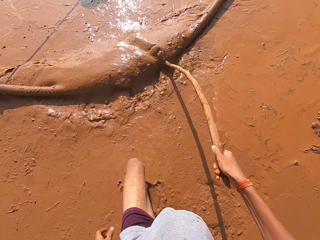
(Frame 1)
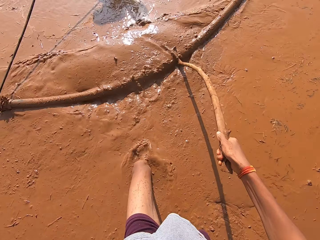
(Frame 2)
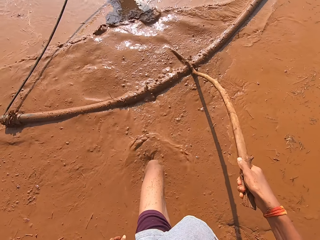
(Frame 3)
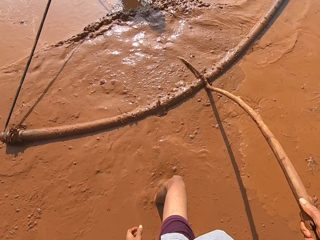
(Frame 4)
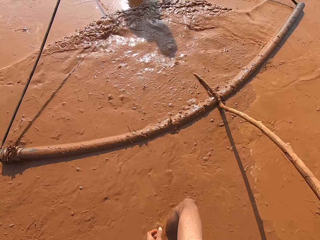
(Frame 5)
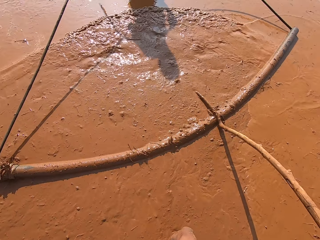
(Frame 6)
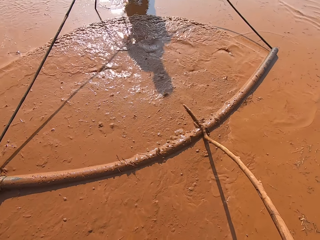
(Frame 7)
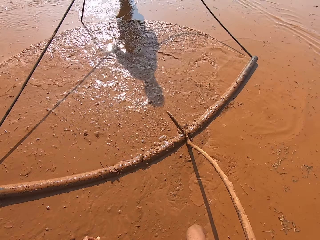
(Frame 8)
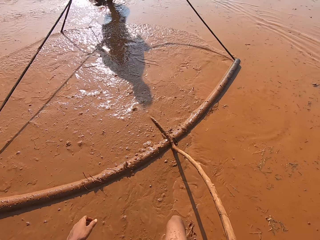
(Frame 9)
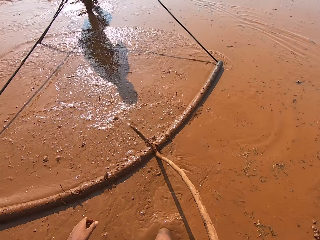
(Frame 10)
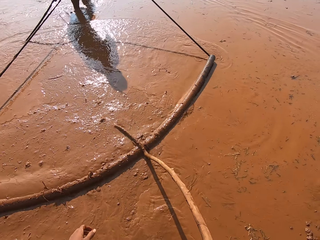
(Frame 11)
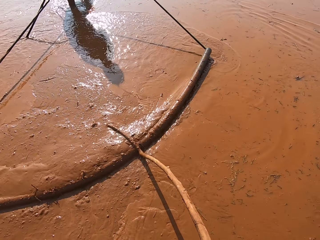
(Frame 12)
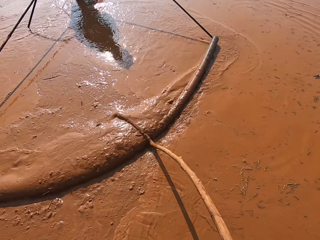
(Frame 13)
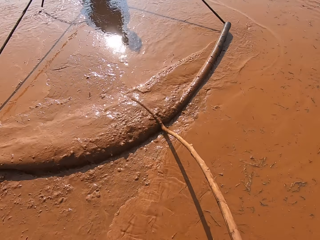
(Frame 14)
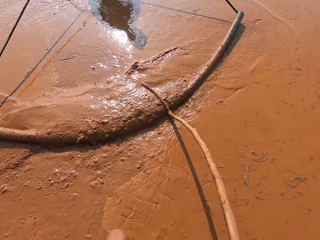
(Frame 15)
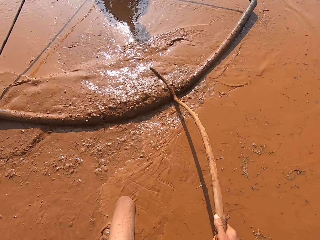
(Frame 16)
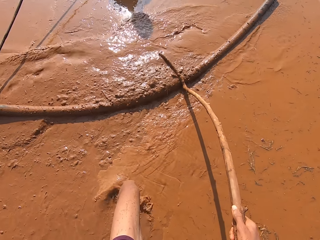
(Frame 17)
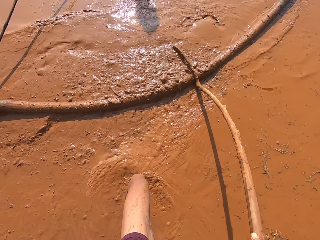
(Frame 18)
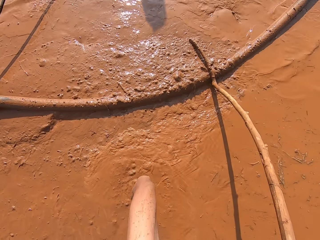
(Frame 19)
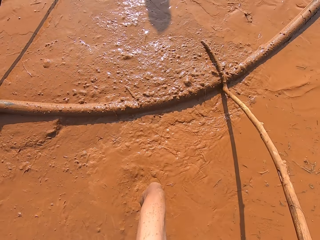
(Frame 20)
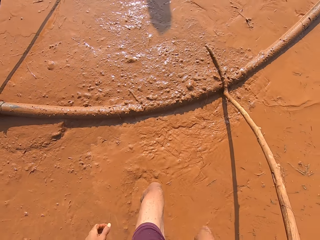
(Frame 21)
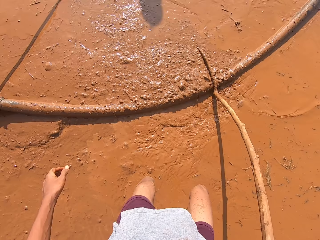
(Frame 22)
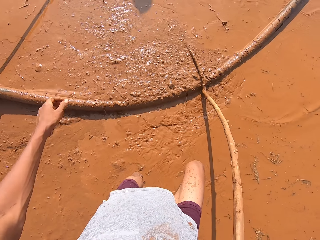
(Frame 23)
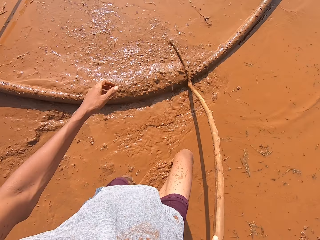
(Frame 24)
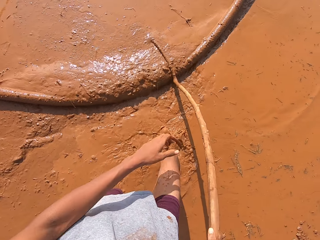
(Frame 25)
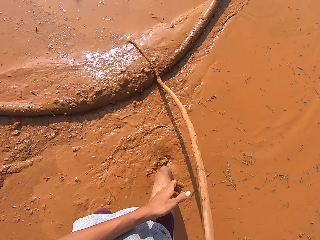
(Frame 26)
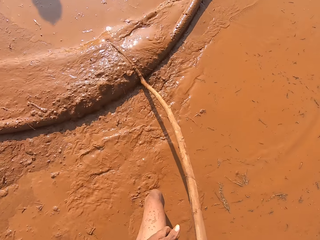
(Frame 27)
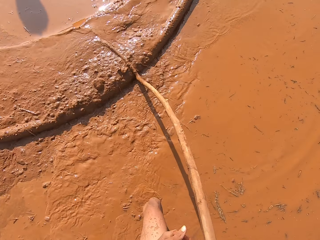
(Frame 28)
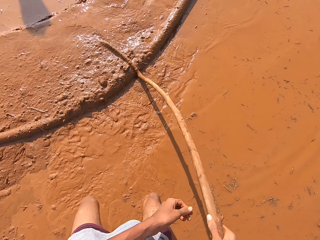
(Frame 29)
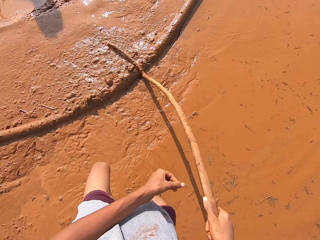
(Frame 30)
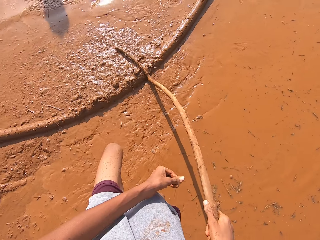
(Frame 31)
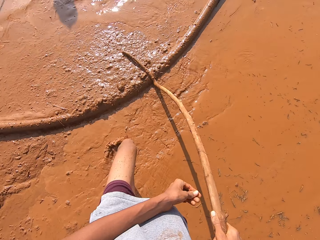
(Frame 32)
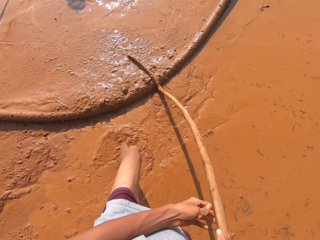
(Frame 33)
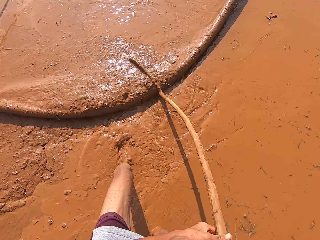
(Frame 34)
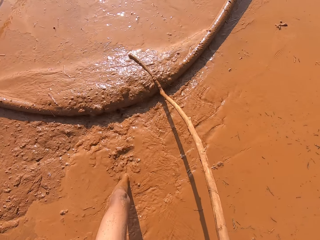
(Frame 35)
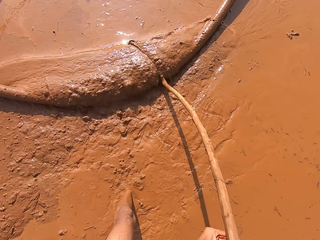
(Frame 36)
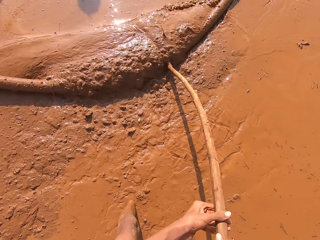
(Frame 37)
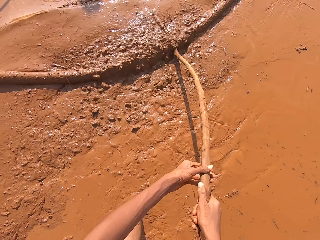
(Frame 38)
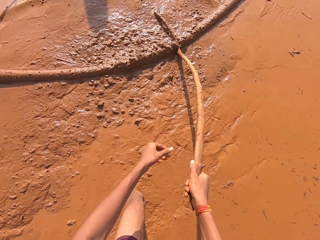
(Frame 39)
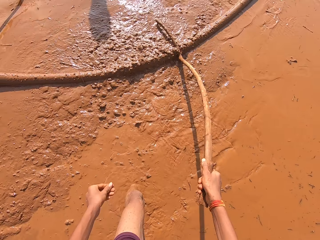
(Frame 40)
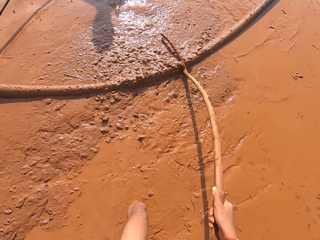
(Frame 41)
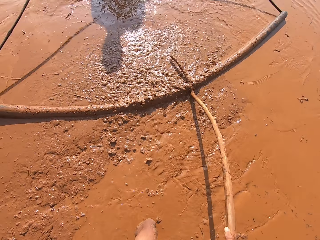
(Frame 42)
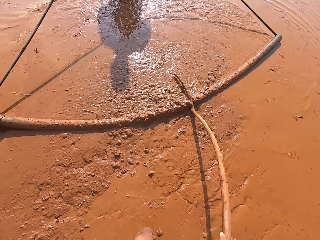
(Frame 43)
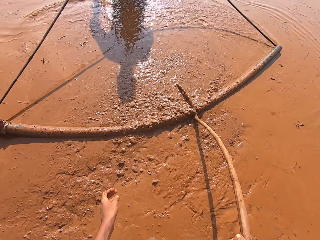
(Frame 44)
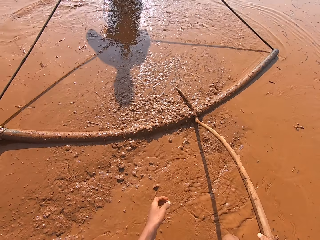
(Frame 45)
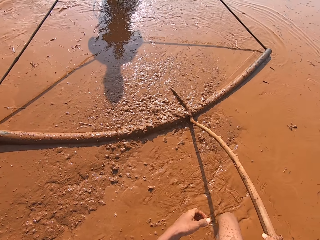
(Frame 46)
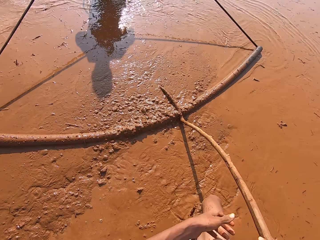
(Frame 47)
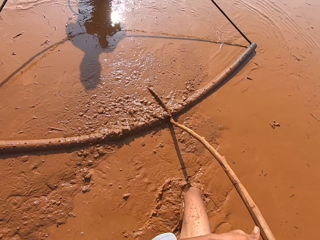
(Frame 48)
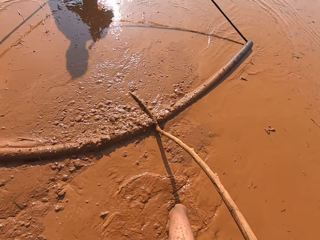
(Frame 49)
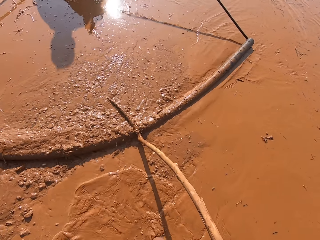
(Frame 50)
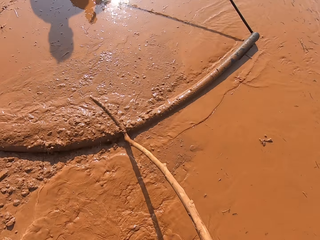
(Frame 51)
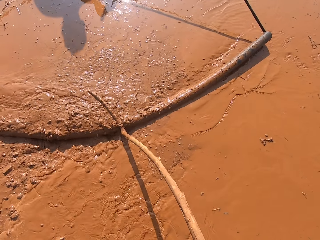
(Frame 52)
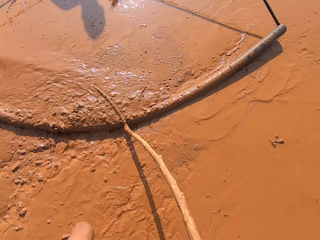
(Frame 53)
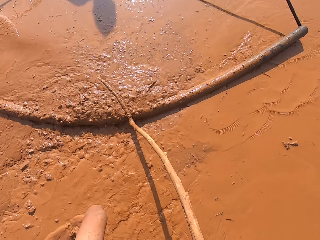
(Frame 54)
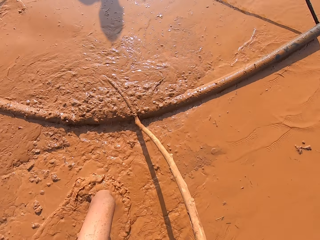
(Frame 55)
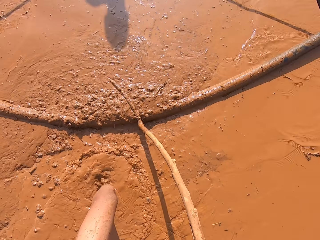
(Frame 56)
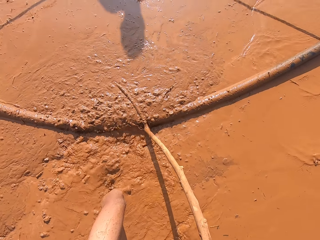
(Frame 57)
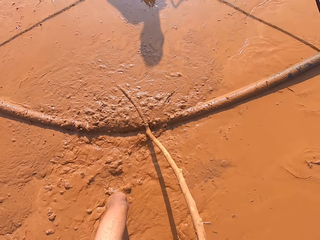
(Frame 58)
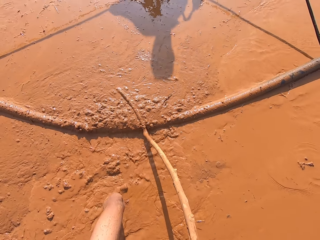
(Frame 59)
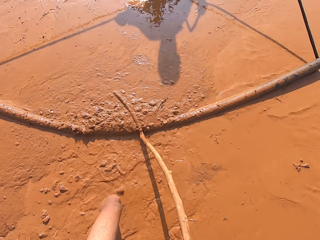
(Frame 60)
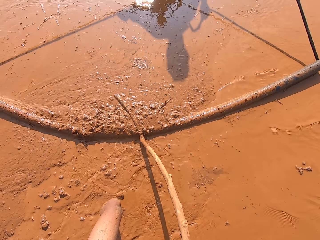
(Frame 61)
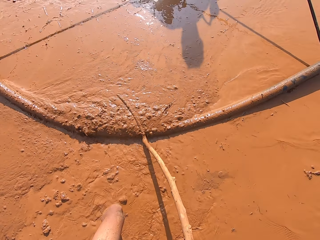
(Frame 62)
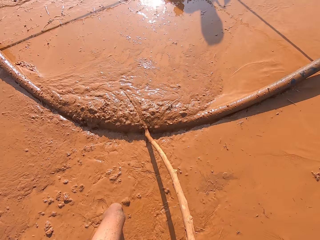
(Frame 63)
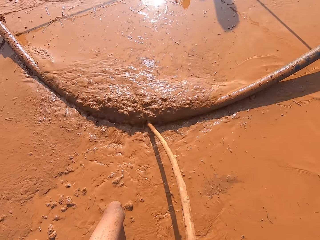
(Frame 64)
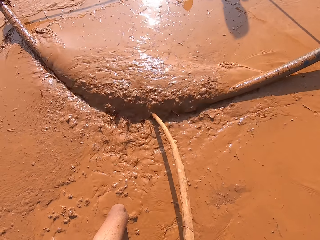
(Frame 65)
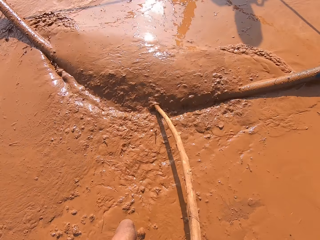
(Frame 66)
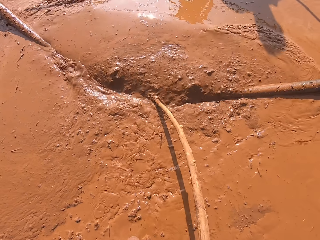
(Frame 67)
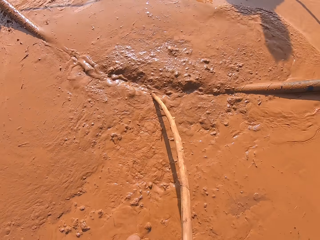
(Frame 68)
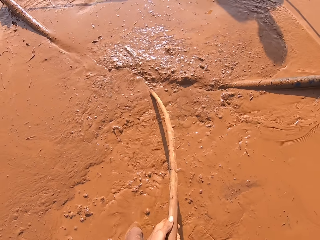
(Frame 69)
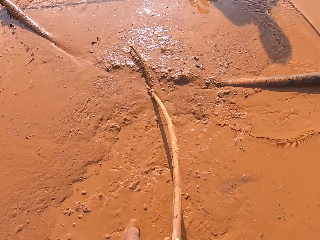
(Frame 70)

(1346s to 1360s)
The camera wearer pushes the irrigation hose on the muddy water with the stick in both hands. He pushes the irrigation hose on the muddy water with the stick in his right hand. He pushes the irrigation hose on the muddy water with the stick in both hands.

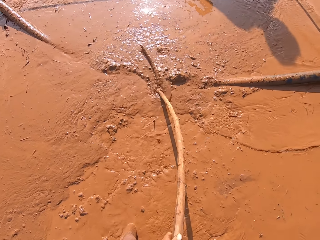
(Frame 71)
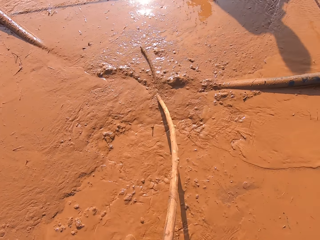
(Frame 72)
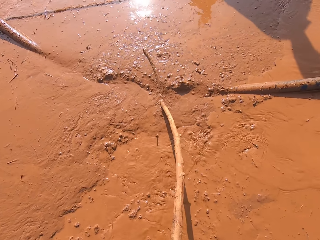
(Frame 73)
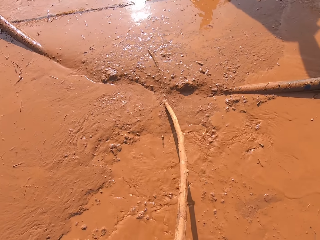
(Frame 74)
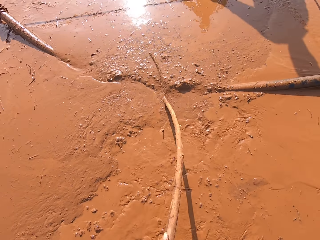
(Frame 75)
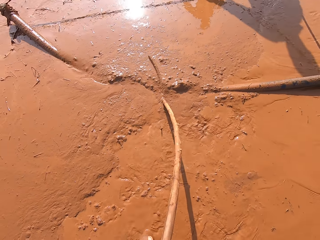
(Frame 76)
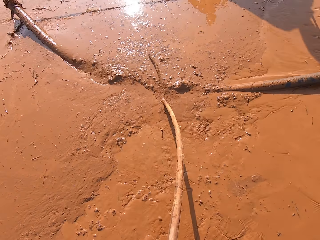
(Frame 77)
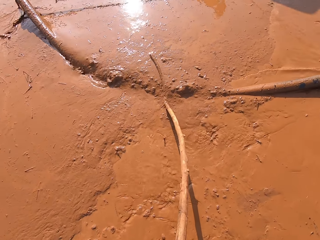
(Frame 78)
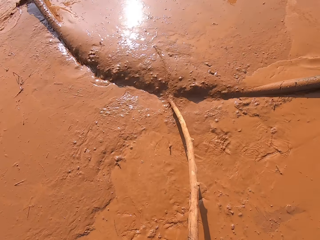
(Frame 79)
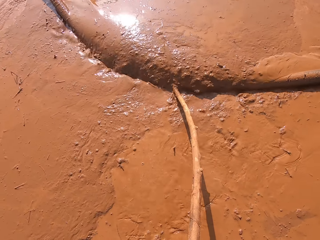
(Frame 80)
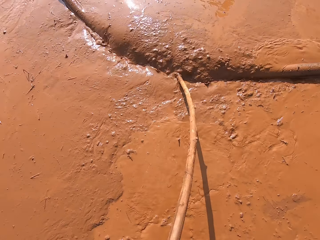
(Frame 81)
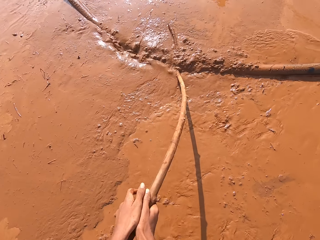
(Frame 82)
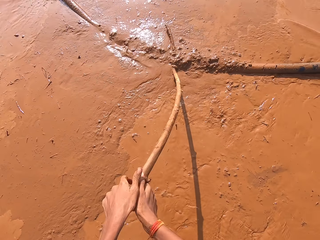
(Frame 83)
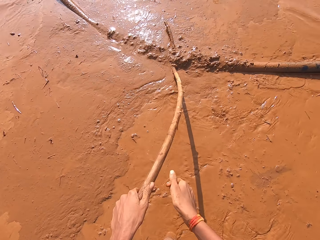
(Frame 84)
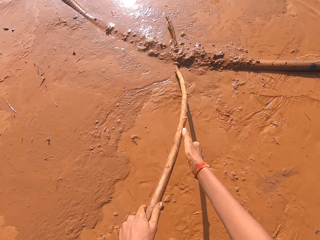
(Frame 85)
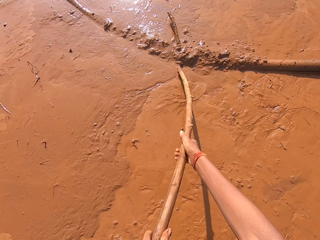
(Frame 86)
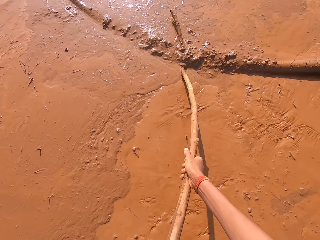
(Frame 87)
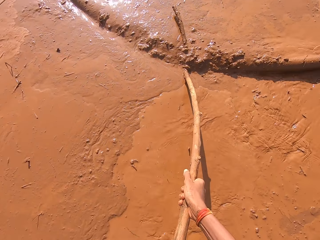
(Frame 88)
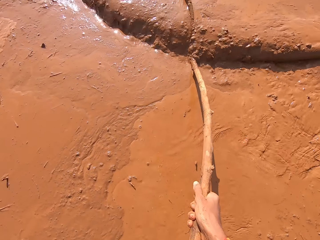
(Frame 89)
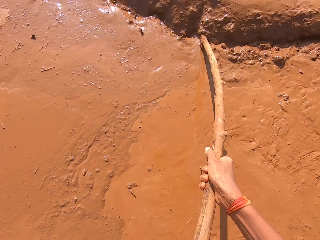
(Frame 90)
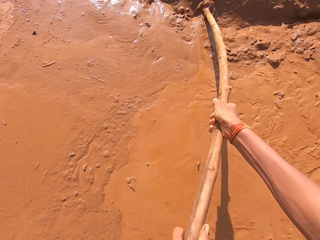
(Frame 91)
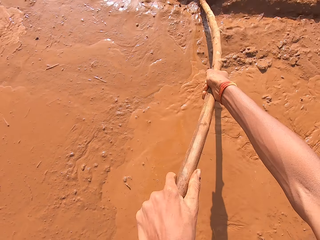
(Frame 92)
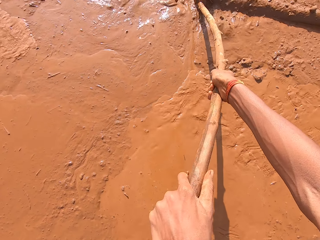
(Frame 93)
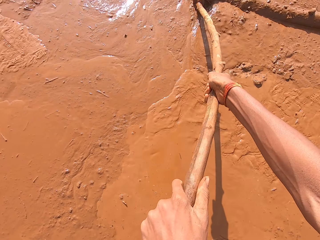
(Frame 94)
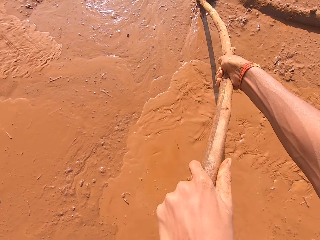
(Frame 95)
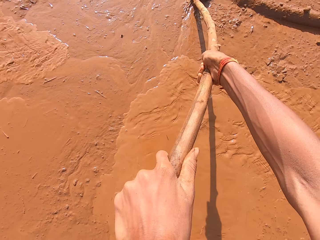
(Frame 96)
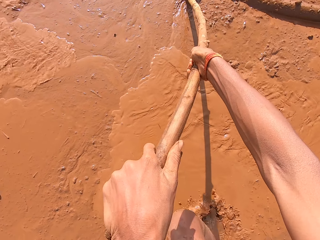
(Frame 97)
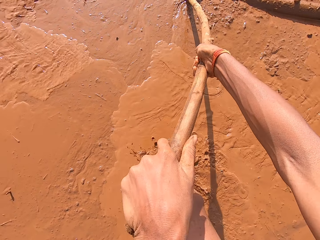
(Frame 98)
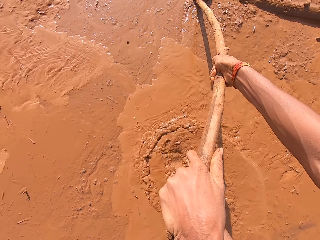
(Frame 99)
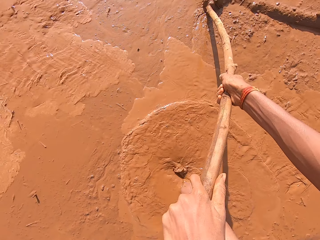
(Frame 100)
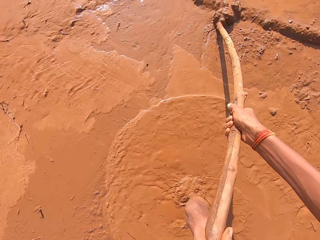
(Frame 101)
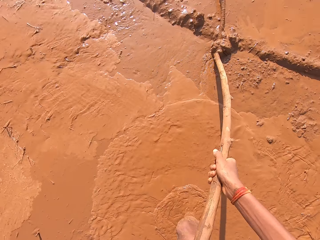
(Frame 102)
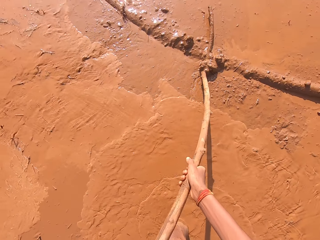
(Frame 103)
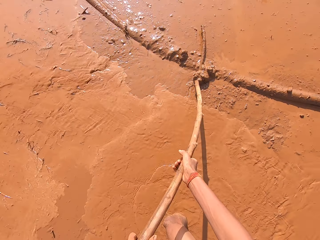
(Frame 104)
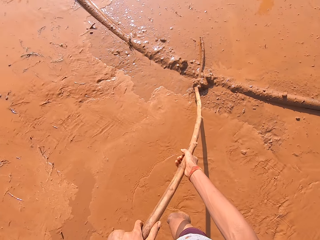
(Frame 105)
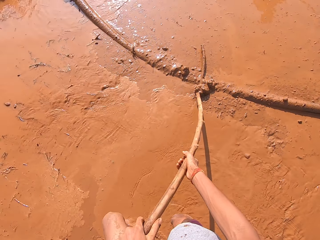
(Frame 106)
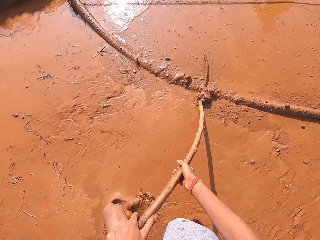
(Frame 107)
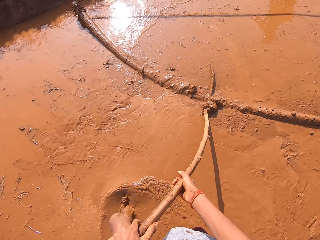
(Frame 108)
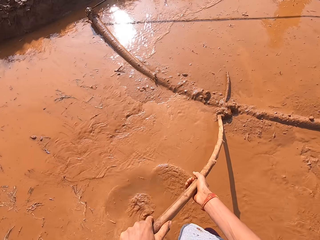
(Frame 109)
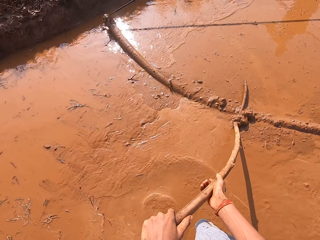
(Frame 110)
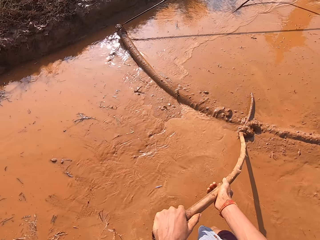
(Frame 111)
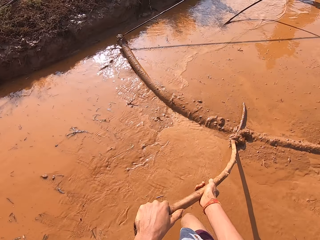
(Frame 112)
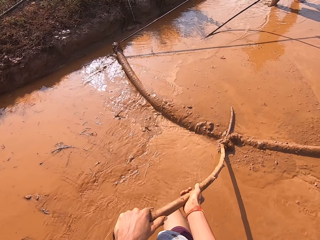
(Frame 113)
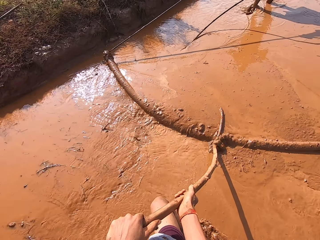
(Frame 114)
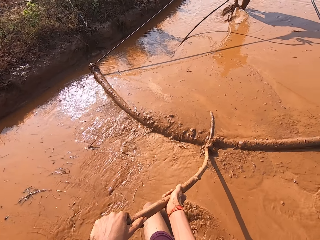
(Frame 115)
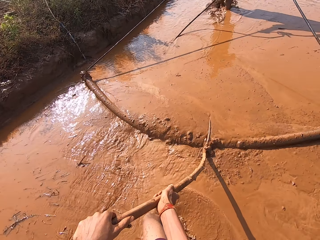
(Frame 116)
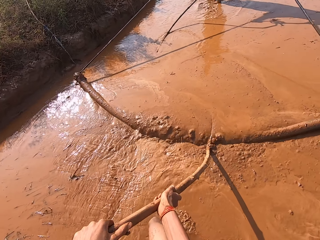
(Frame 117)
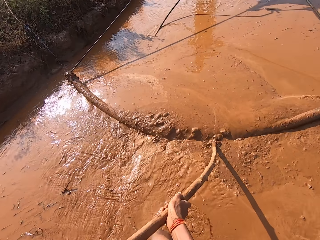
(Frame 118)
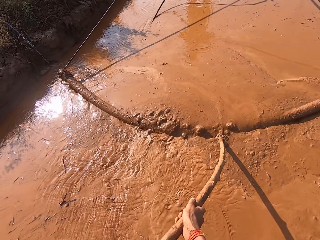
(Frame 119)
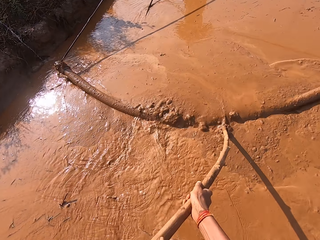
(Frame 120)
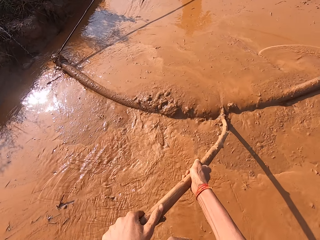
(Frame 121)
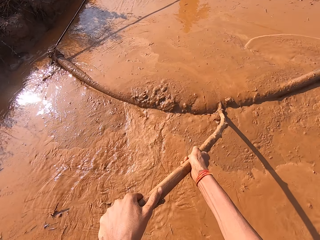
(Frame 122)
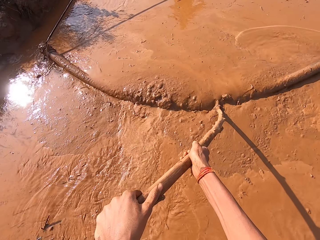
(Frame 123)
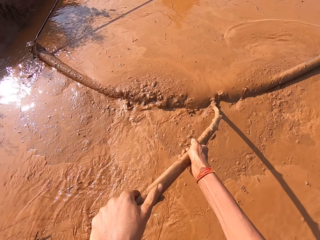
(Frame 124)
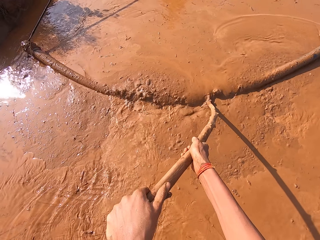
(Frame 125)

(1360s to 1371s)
The camera wearer pushes the irrigation hose on the muddy water with the stick in his left hand. He pushes the irrigation hose on the muddy water with the stick in both hands. He interacts with a man. He pushes the pipe with the stick.
